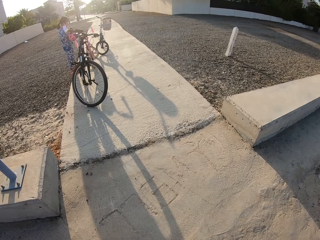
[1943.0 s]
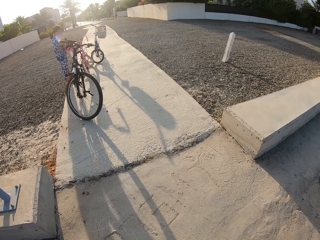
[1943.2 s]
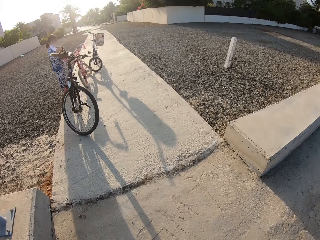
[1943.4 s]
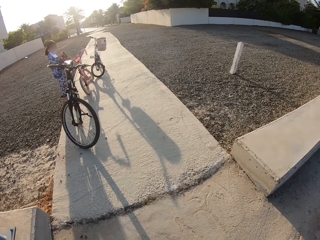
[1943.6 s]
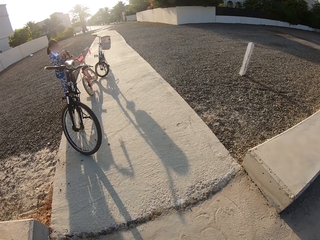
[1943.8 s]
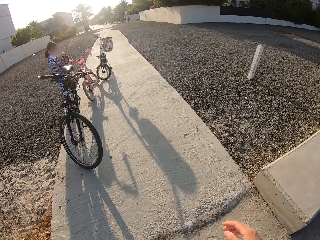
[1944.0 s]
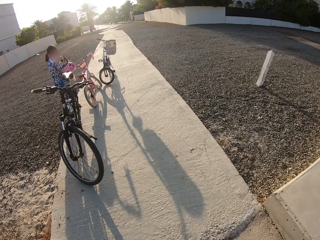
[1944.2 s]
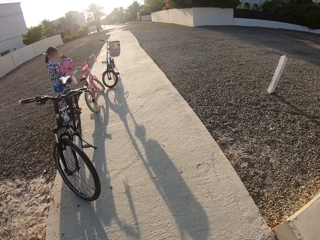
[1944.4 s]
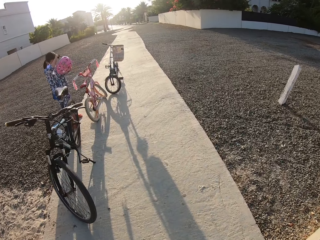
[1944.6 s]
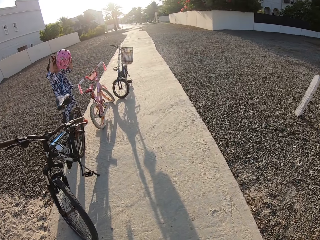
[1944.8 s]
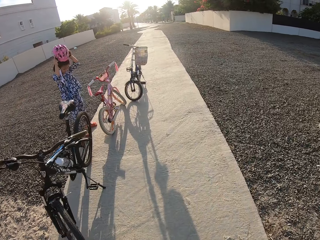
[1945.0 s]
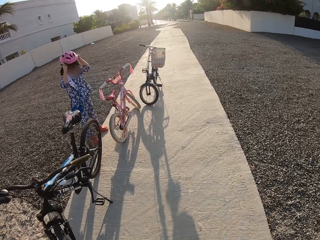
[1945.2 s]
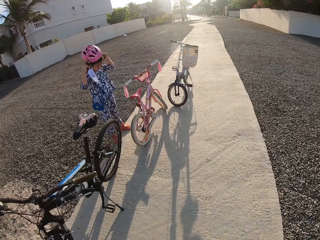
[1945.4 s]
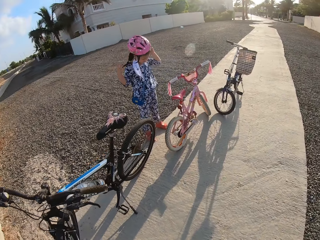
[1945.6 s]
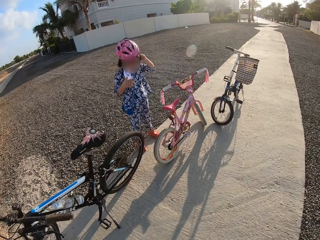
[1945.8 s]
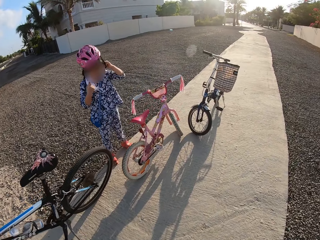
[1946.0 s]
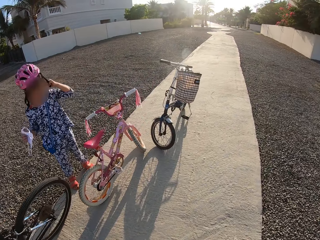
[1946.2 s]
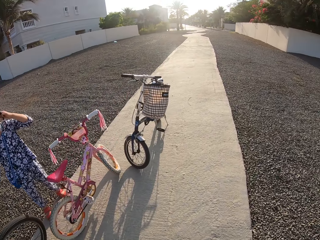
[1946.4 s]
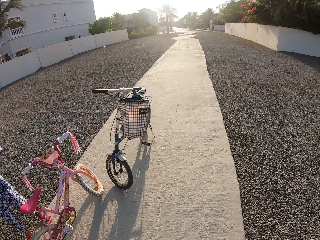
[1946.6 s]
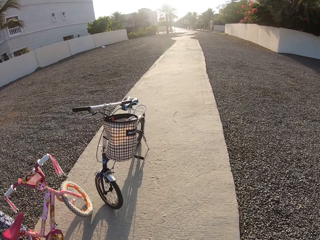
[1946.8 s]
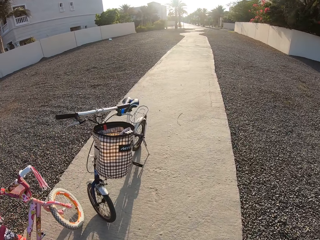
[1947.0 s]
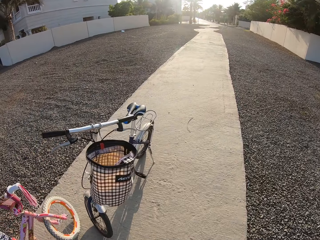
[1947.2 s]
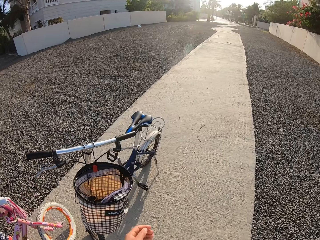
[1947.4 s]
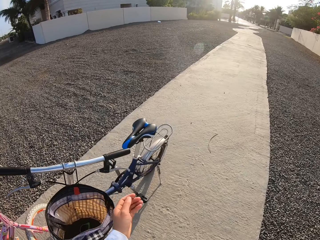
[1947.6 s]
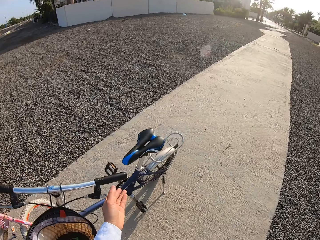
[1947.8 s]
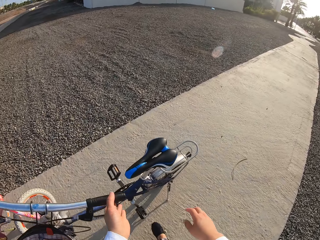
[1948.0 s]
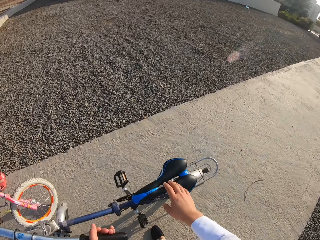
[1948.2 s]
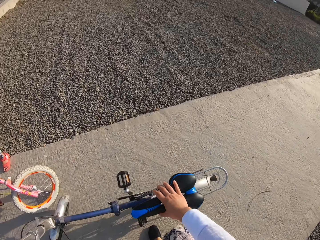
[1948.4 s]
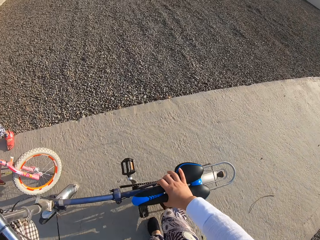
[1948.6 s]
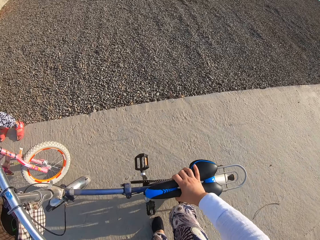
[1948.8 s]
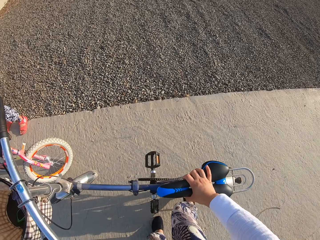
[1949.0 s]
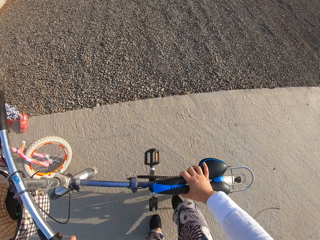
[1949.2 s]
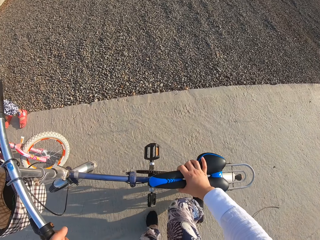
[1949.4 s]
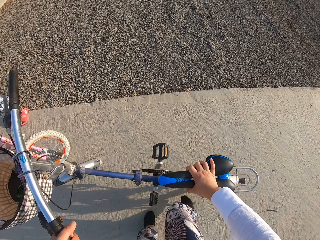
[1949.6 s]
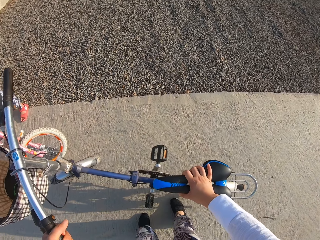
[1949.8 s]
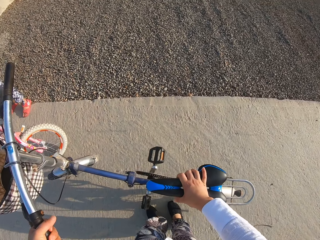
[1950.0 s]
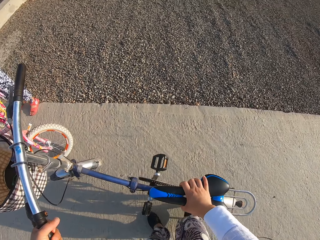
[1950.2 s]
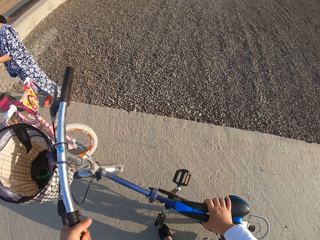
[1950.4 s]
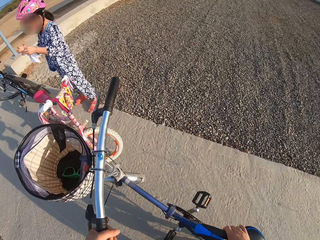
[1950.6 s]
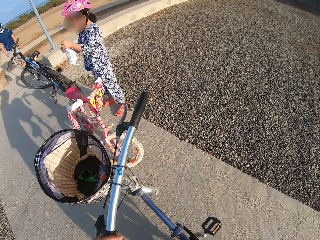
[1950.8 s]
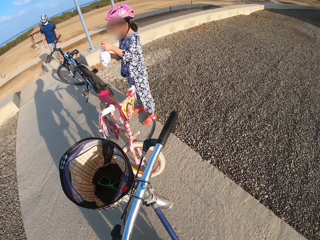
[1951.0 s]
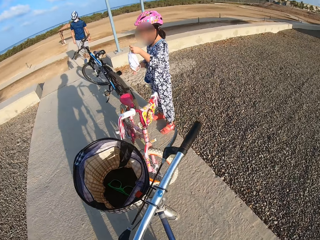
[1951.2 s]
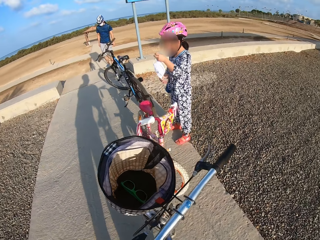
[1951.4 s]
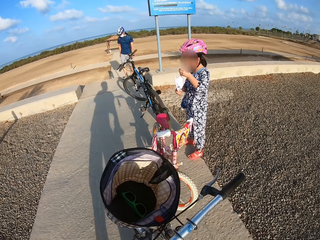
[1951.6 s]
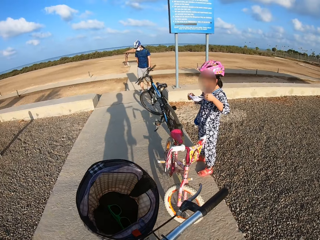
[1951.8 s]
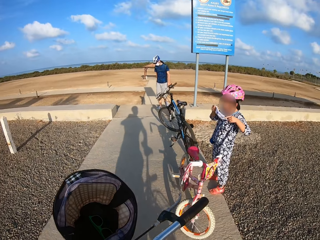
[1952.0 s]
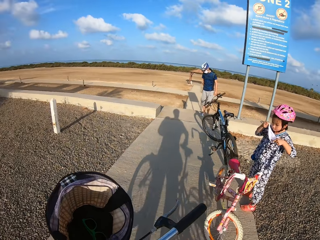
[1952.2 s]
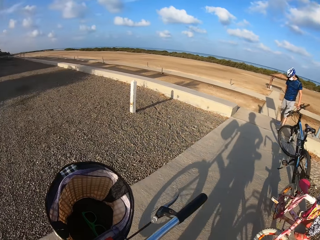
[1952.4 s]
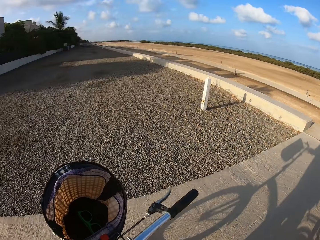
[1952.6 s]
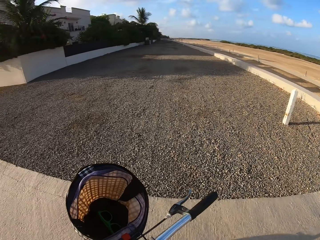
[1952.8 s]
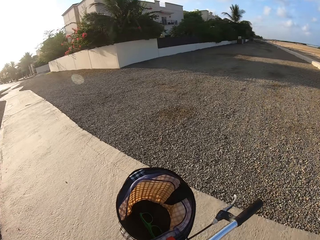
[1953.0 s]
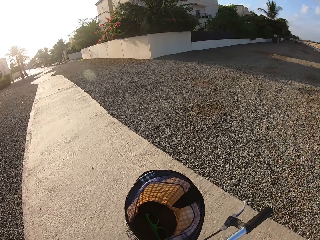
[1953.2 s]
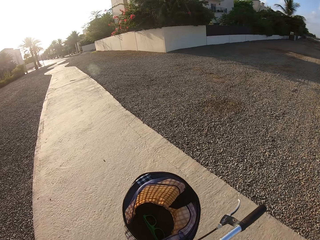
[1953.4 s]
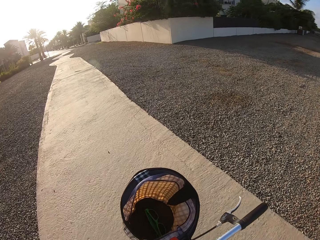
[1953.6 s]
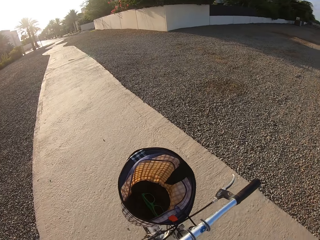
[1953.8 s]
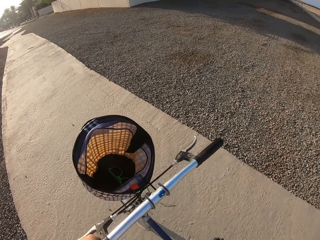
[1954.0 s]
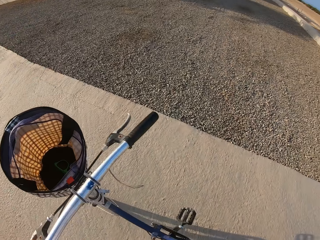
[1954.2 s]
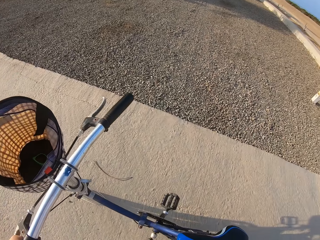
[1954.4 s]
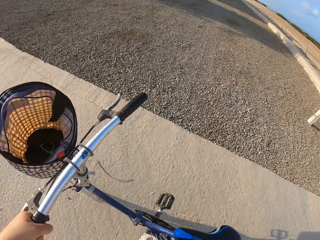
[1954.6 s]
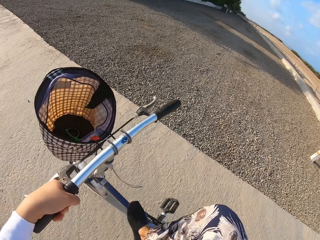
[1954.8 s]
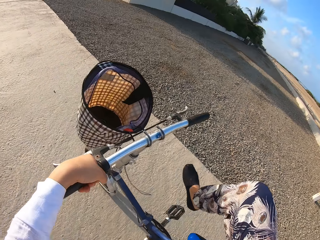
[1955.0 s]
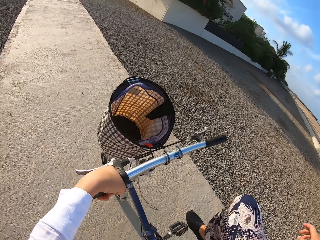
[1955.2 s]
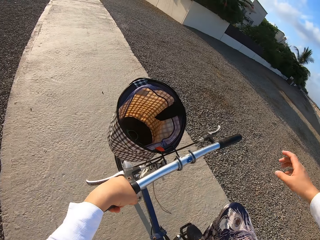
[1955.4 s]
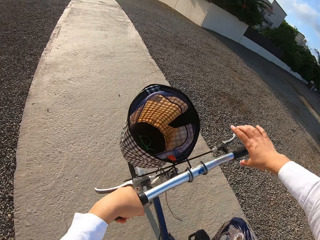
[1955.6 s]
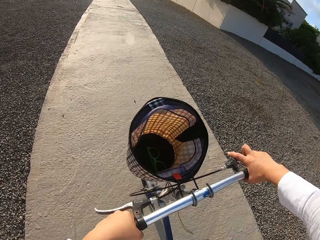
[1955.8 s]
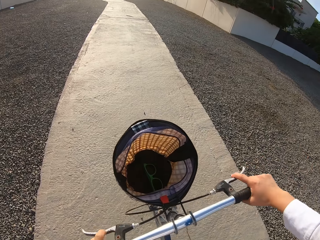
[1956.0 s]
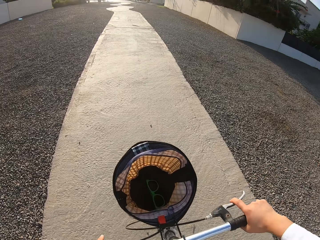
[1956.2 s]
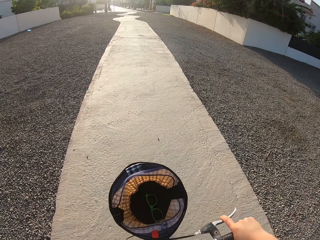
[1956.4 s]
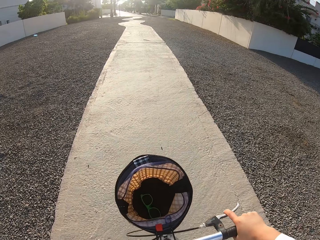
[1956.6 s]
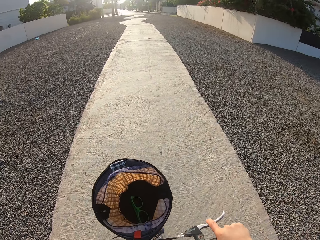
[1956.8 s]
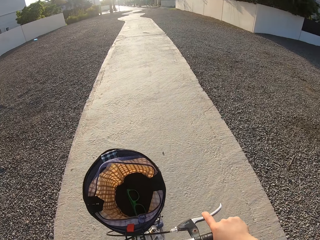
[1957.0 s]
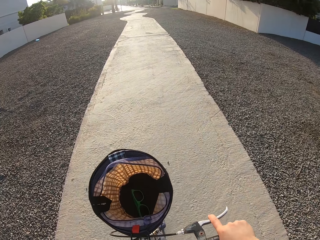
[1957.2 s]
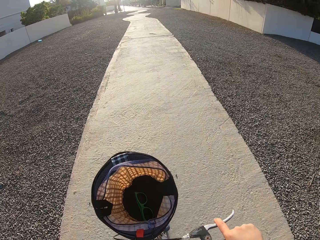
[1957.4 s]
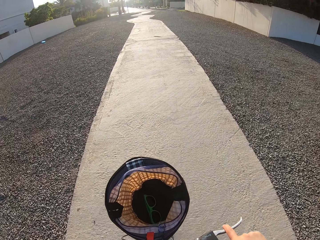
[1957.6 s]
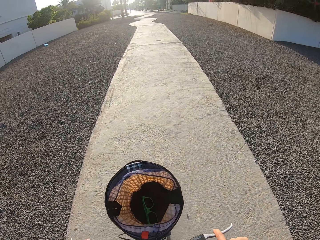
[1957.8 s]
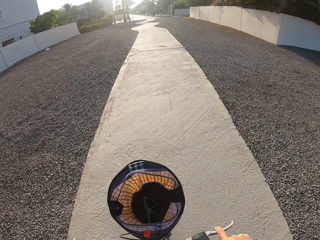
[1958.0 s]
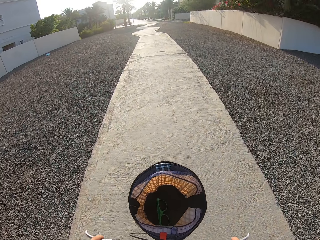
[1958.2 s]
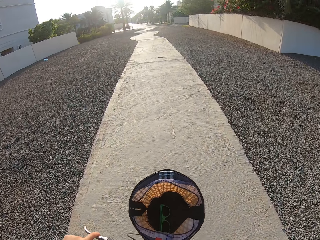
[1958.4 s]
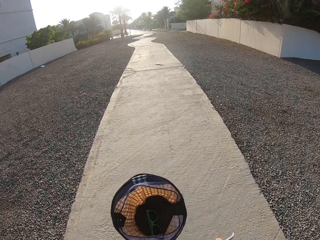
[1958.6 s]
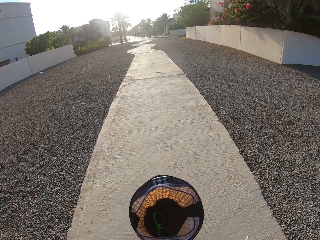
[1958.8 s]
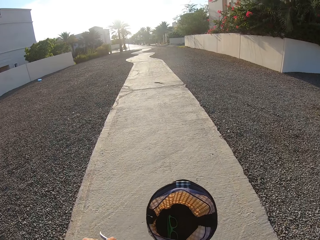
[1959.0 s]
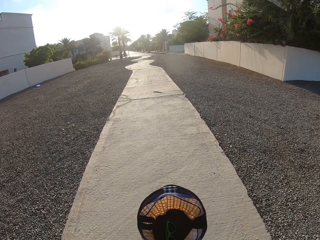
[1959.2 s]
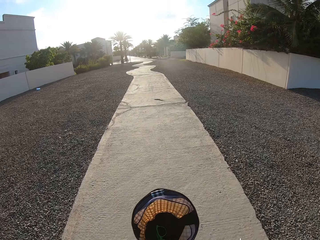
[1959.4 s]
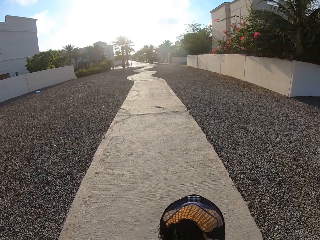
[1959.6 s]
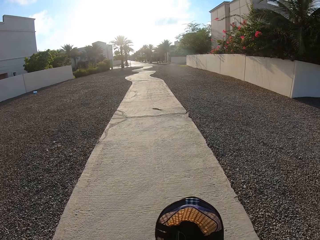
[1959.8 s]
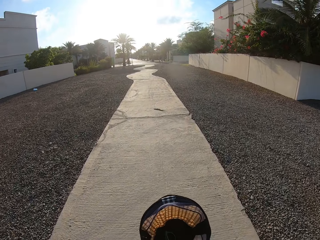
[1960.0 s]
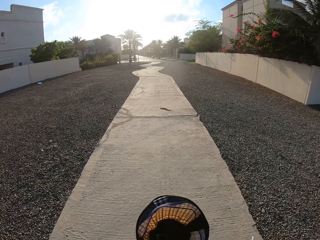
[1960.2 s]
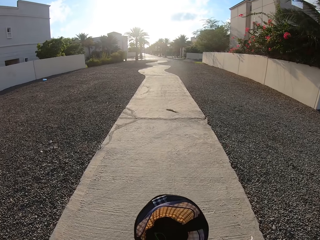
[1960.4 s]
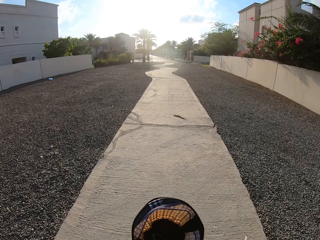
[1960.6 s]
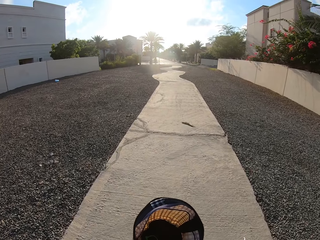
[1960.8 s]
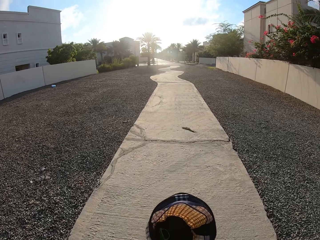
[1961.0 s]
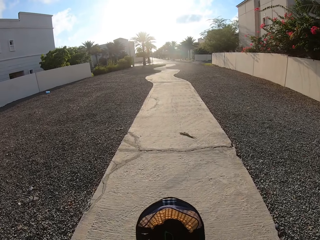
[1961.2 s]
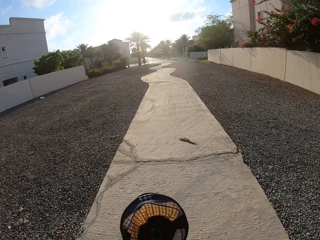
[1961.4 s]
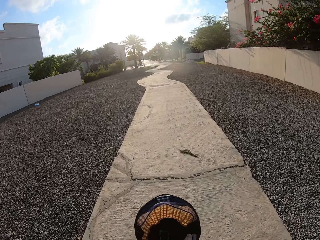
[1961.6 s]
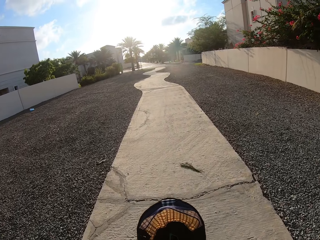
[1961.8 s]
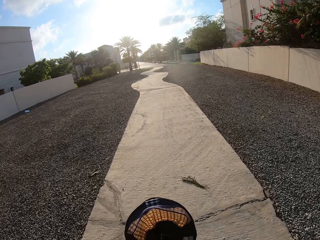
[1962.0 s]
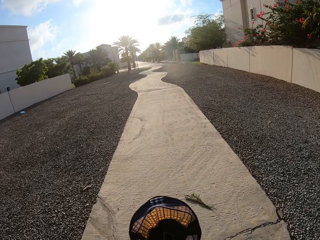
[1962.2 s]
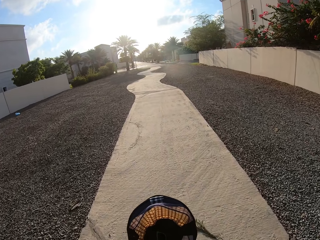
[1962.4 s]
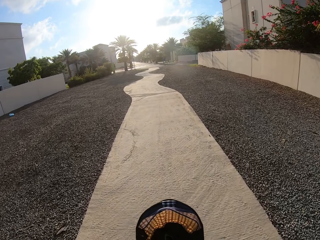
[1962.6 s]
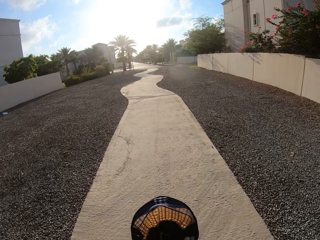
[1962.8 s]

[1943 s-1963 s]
A lady puts on the helmet. The camera wearer gets hold of the bicycle. They get onto the bicycle and turn the bicycle. They cycle the bicycle on the pavement.

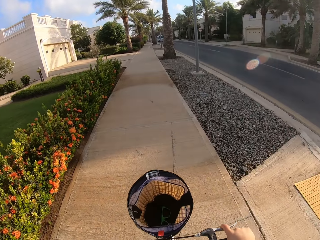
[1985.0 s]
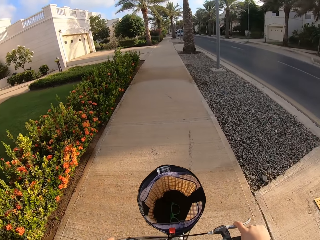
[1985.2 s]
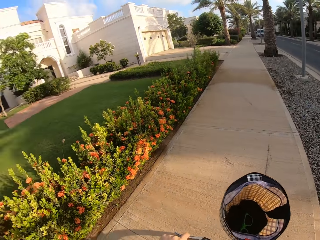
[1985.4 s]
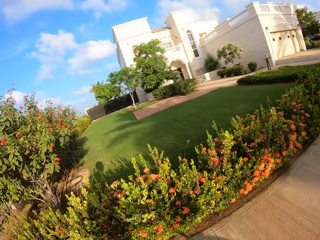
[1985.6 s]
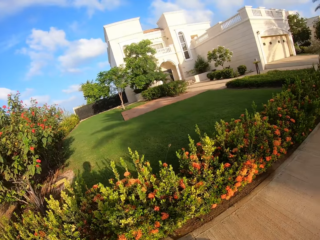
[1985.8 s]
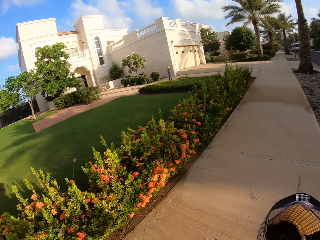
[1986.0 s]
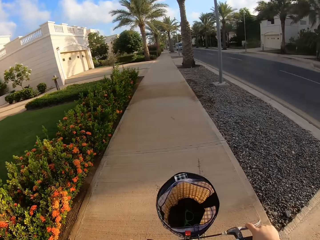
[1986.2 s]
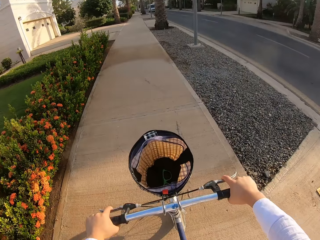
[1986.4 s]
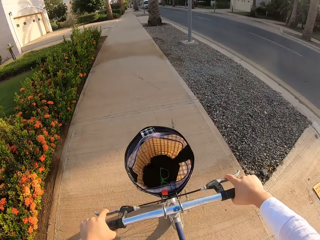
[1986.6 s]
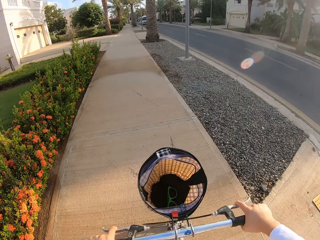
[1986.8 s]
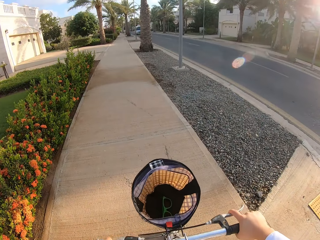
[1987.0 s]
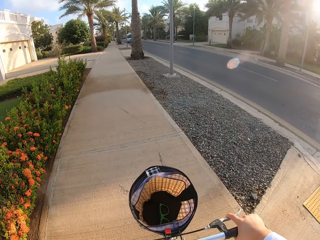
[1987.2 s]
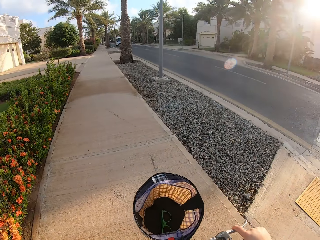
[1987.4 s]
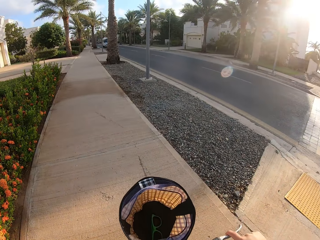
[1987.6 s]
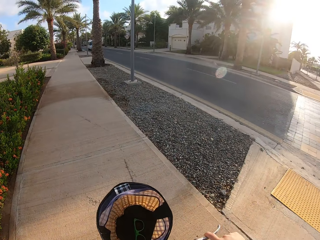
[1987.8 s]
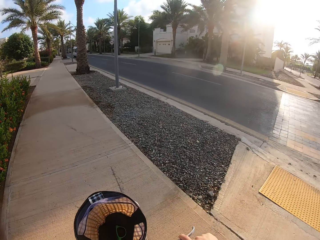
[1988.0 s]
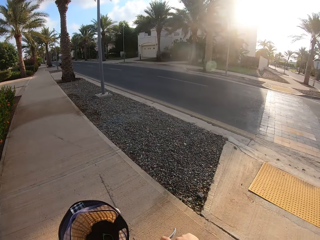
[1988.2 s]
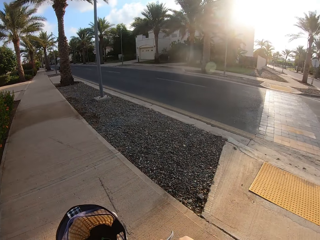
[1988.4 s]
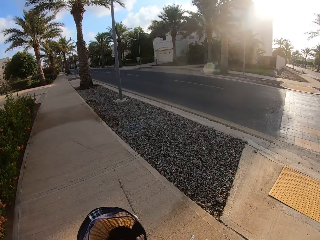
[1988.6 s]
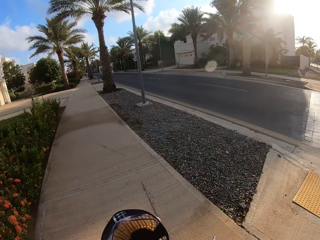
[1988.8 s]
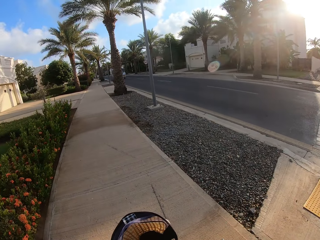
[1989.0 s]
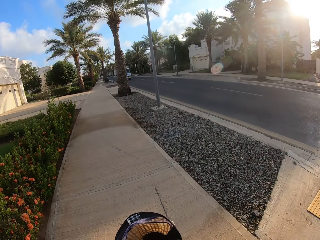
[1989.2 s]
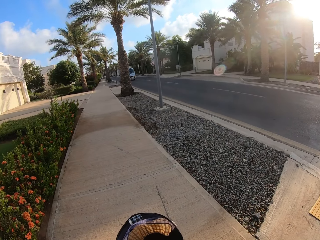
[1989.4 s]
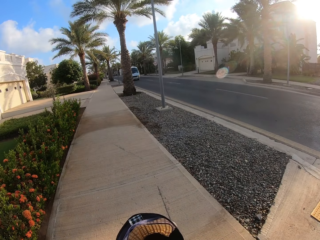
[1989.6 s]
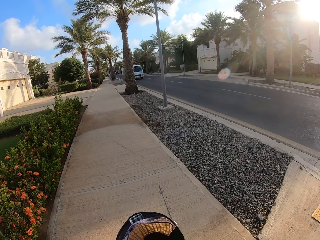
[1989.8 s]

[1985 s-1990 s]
The camera wearer stops the bicycle on a pavement.
